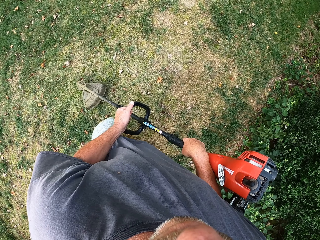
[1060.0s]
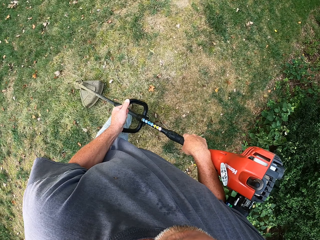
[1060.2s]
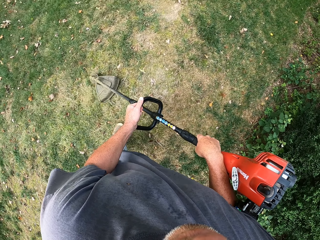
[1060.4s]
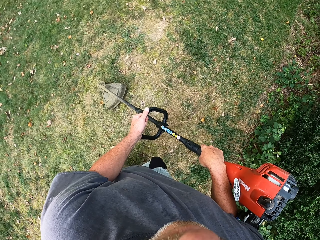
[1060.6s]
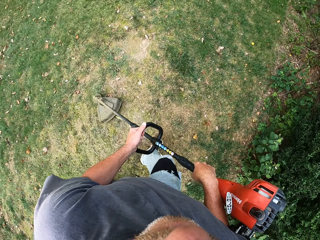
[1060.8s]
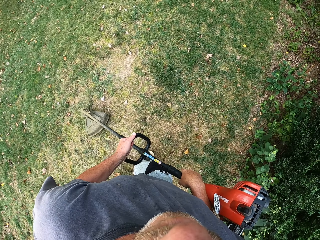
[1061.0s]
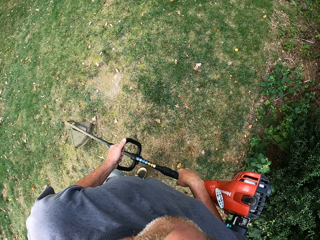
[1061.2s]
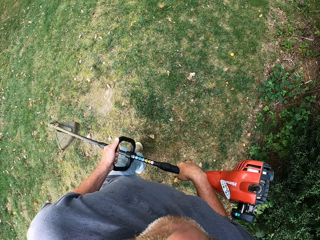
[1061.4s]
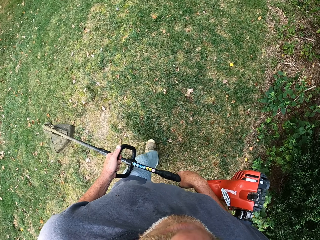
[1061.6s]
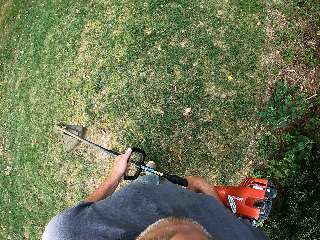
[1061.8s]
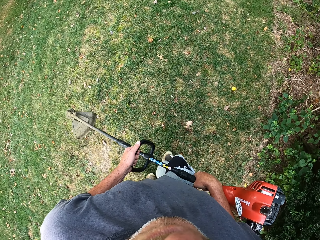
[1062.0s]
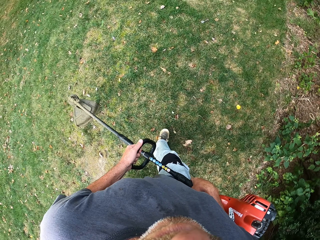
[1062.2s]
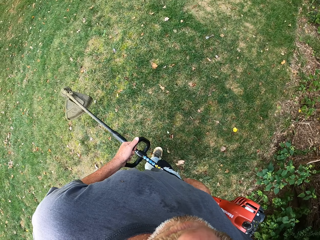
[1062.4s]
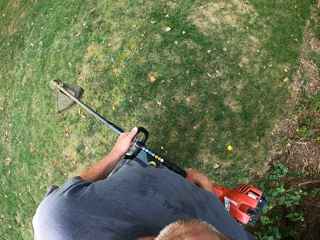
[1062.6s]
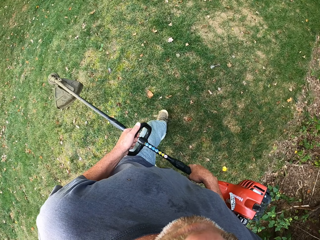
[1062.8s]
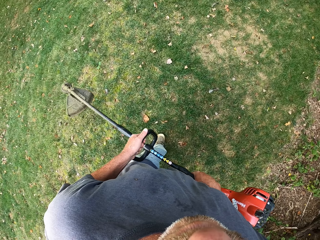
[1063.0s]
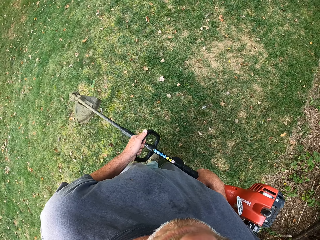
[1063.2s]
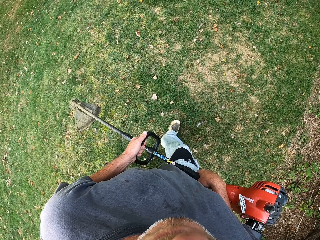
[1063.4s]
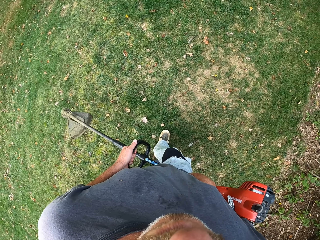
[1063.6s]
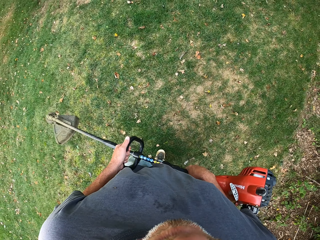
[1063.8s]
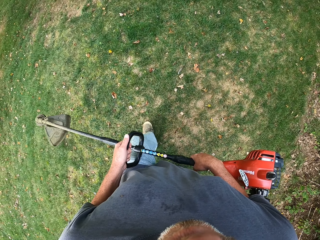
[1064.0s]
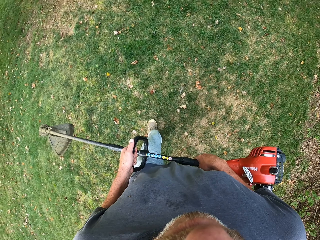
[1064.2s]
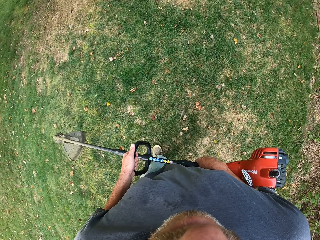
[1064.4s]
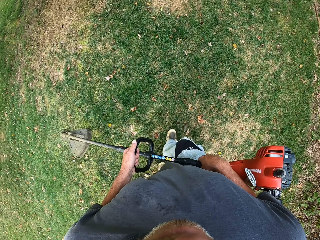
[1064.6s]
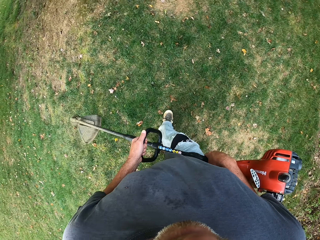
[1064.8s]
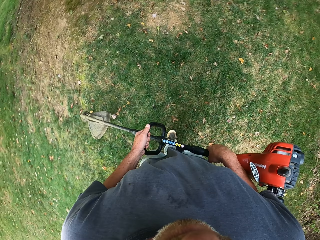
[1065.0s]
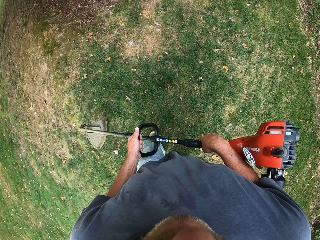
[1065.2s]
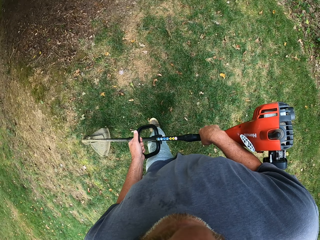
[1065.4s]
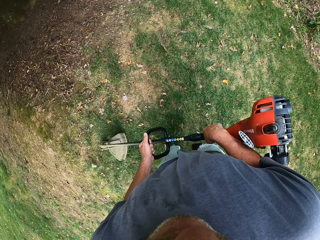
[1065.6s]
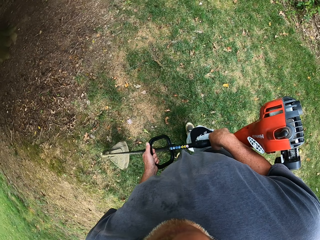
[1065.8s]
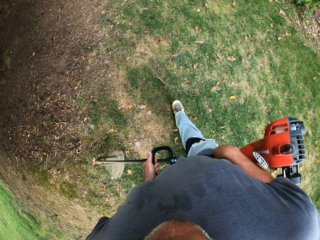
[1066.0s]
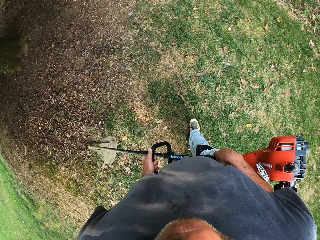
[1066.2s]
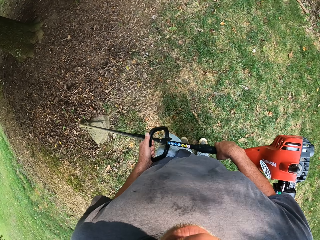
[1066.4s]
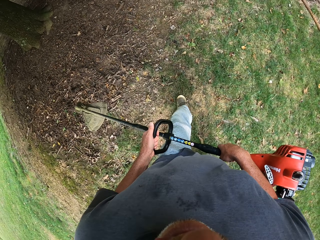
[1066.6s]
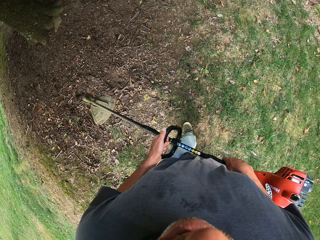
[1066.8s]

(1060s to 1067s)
The camera wearer walks around the field towards the grass and lifts the brush cutter.

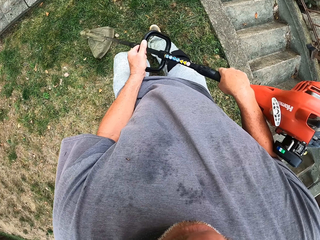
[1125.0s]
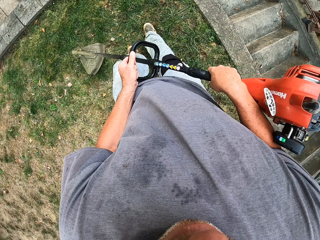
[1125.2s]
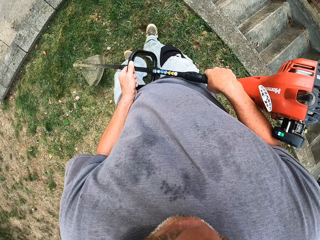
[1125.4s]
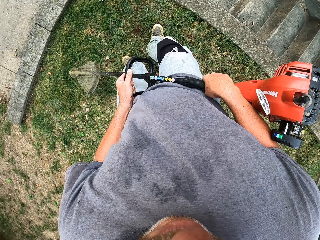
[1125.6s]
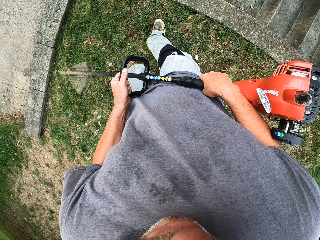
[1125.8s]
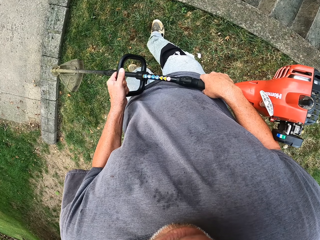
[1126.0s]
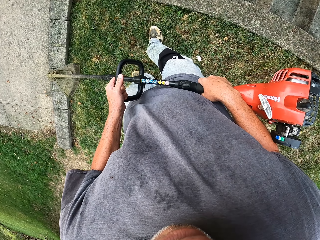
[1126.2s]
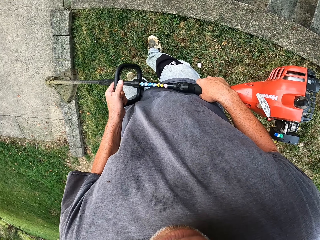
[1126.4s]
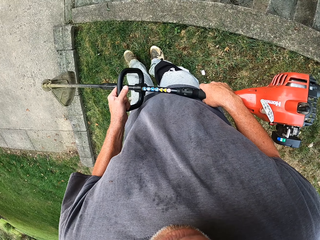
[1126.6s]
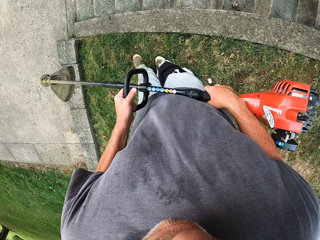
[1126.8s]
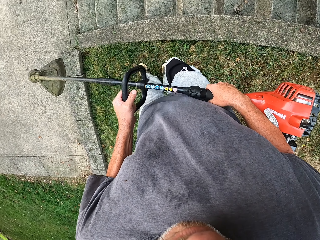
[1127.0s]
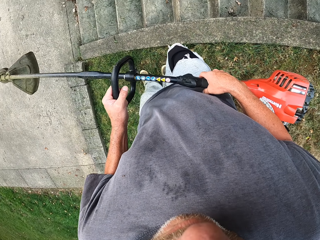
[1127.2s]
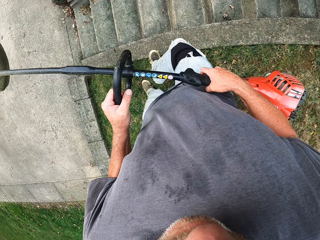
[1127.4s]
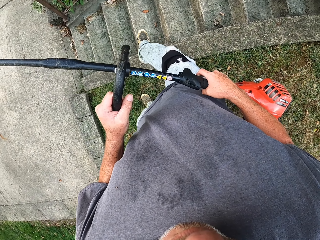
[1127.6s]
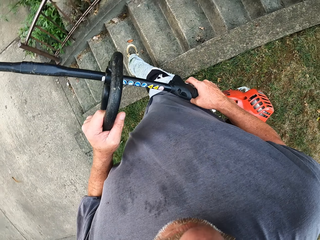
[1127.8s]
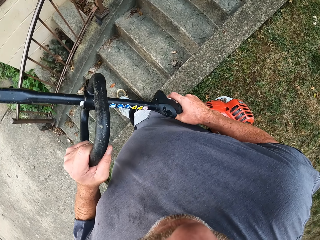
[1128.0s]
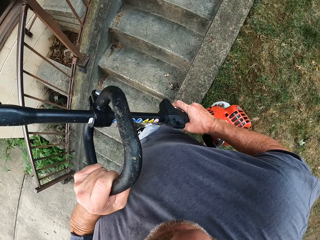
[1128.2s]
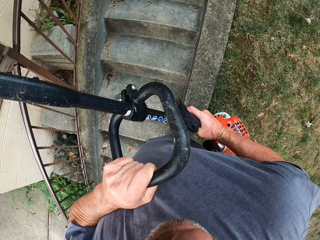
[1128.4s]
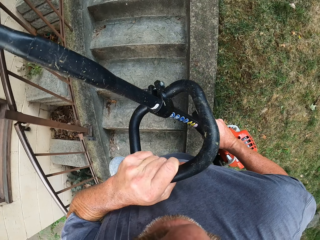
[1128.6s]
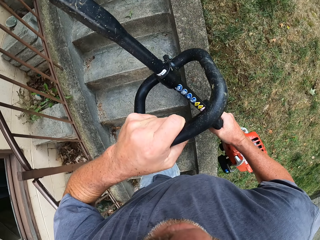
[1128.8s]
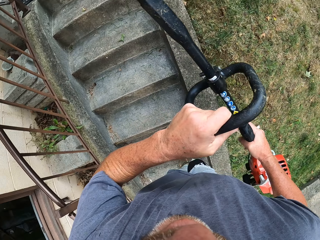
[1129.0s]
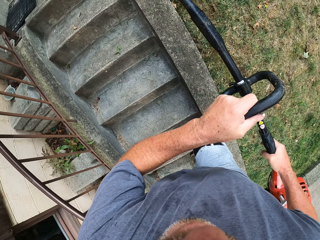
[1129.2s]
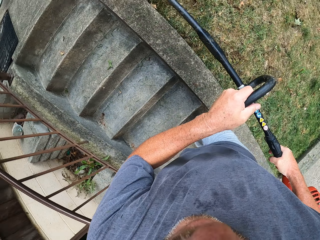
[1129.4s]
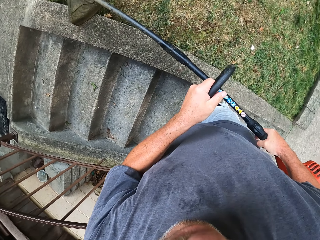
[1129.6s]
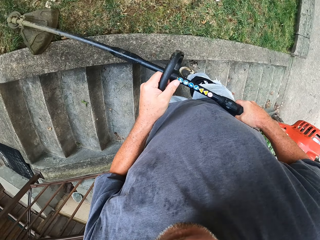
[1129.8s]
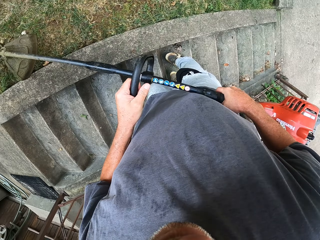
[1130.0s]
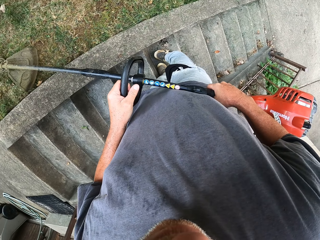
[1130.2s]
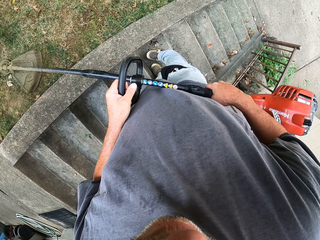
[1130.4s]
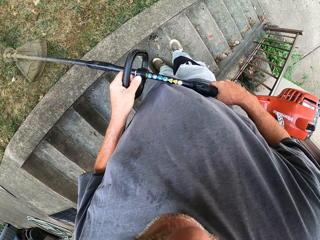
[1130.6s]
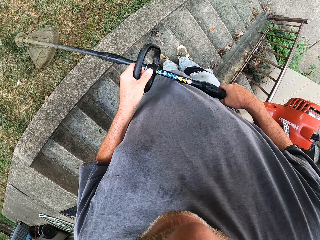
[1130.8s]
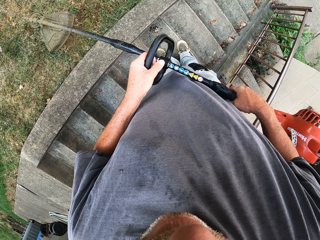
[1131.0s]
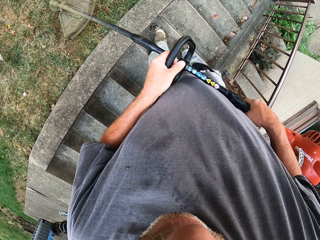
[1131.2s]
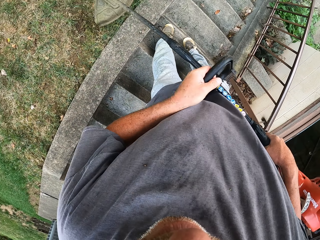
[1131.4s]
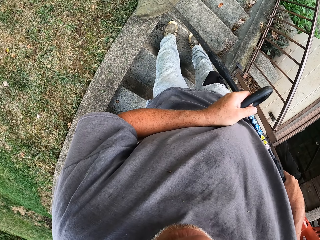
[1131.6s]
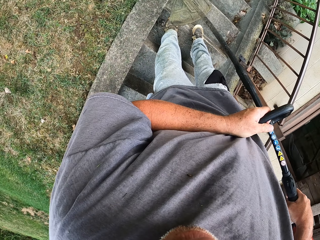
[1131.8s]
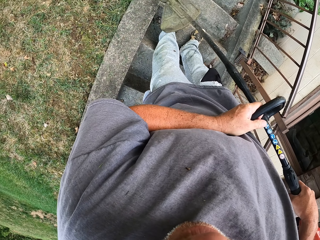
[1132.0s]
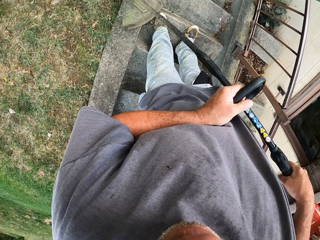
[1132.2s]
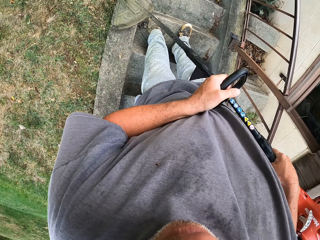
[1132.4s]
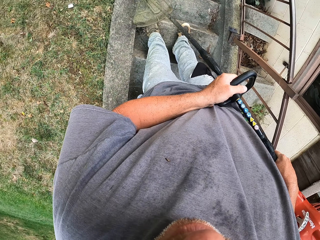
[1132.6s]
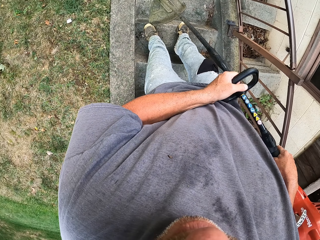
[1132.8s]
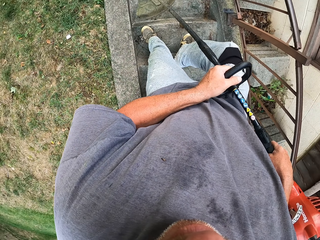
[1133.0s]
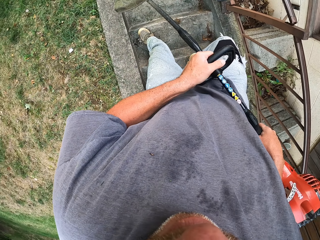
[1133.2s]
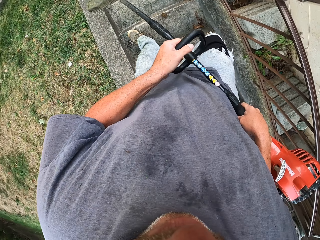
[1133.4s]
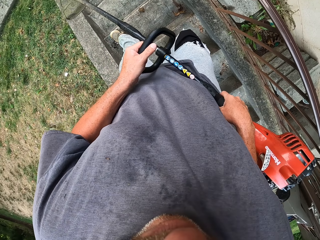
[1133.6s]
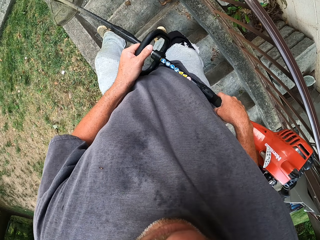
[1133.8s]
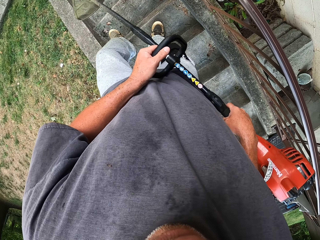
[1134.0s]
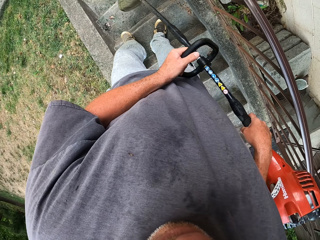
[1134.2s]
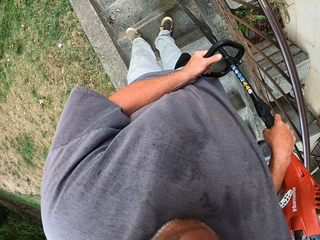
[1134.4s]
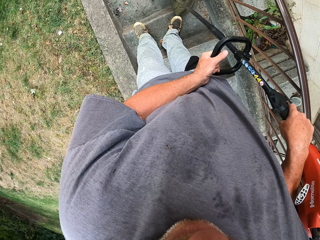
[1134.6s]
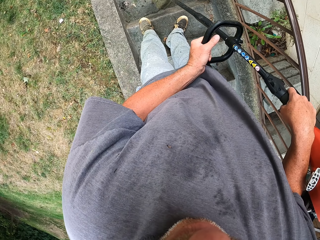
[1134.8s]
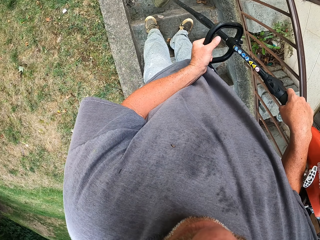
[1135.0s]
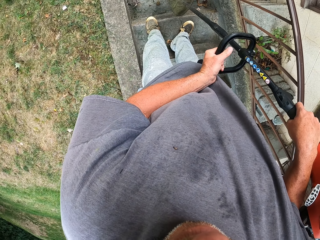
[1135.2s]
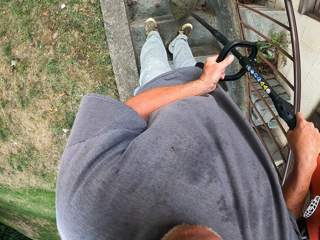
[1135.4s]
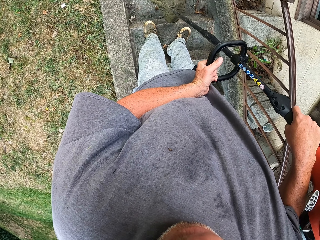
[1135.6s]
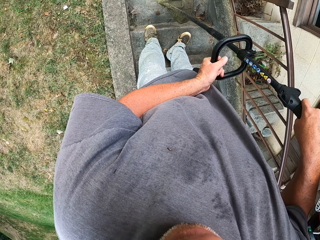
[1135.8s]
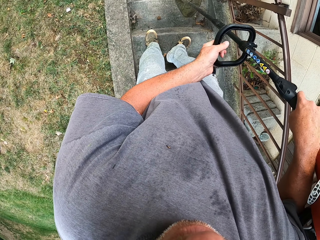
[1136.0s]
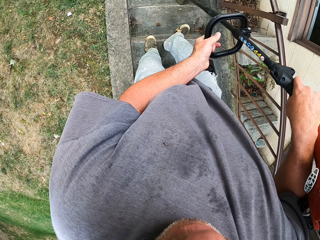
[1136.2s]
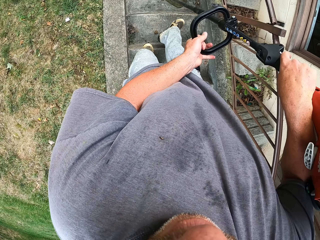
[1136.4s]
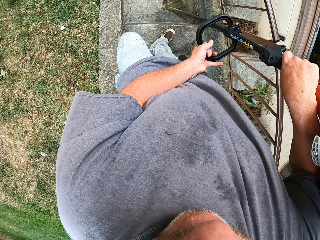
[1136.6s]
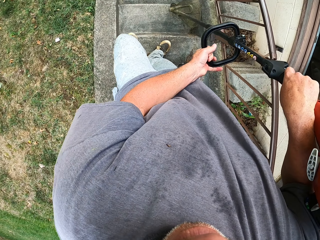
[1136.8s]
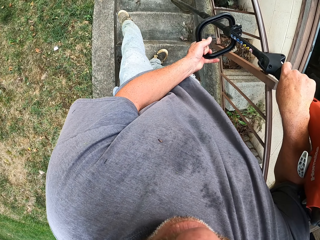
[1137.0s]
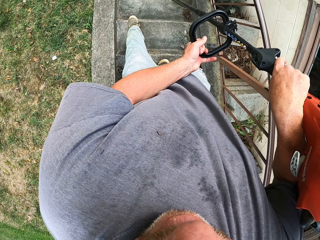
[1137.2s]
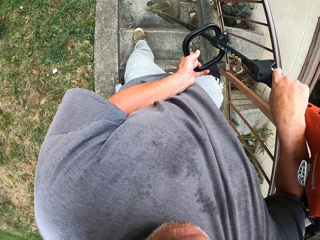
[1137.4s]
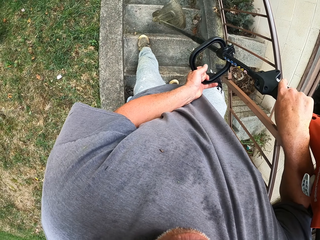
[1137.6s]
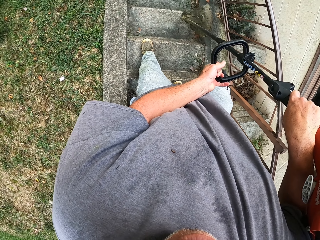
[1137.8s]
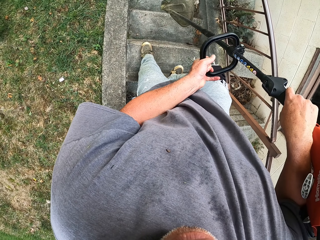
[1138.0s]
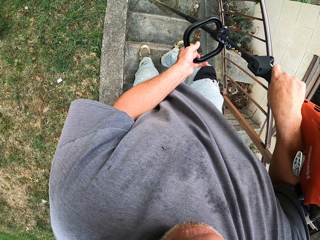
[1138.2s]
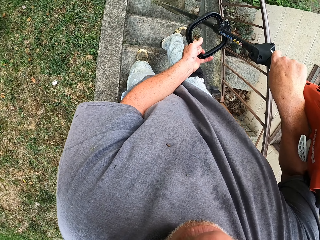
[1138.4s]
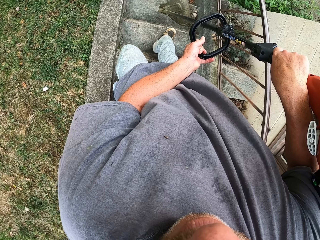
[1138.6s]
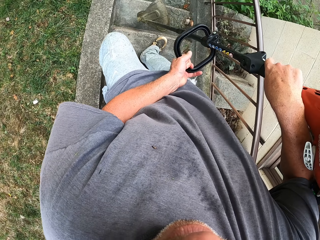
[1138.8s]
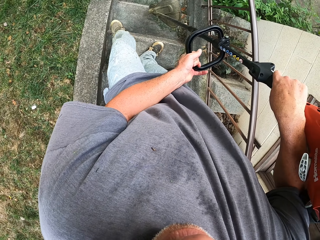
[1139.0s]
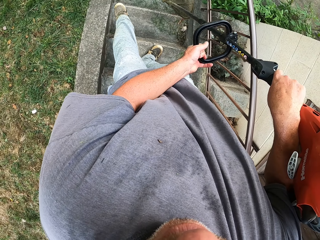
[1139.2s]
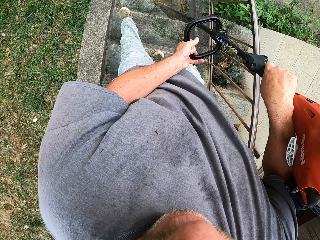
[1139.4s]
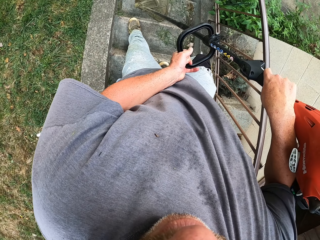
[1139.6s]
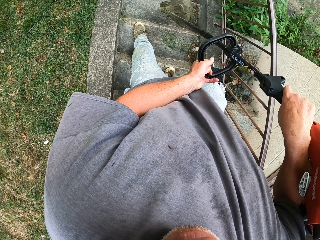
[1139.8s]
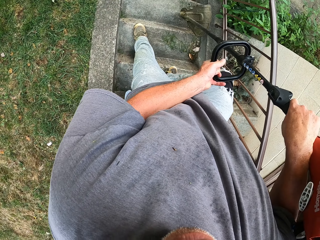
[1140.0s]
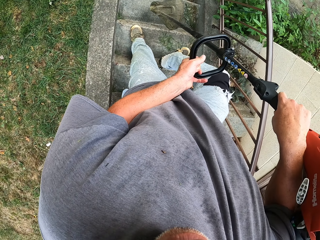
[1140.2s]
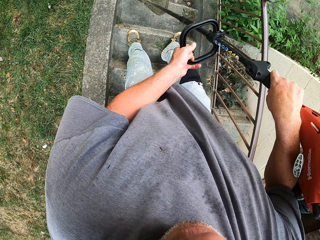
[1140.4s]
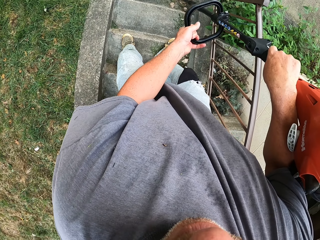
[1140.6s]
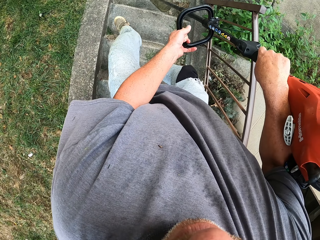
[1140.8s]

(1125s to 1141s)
The camera wearer walks around and lifts the brush cutter. They walk around and cut the grass with the brush cutter. They climb down the stairs and brush the grass off the stairs with the brush dust.
